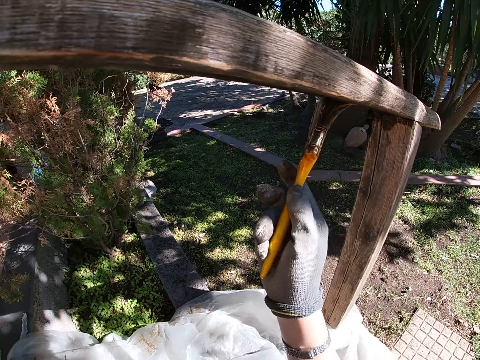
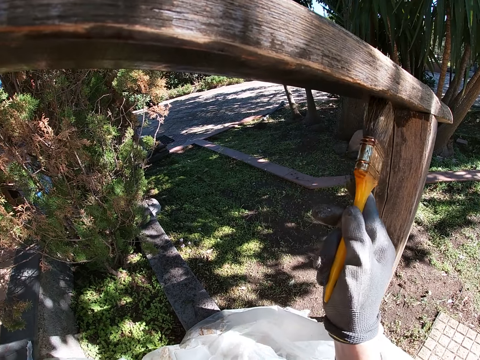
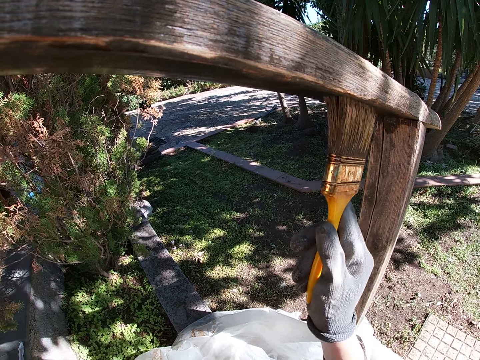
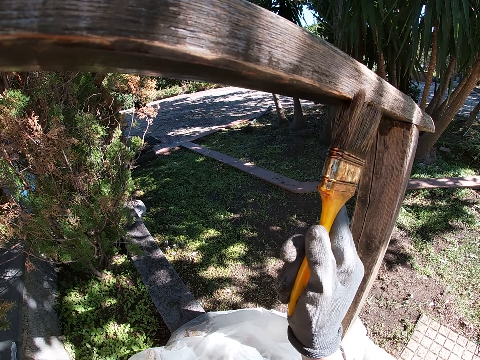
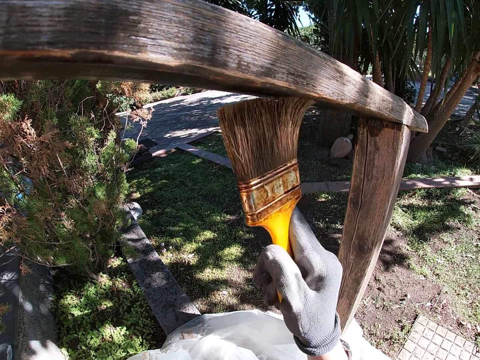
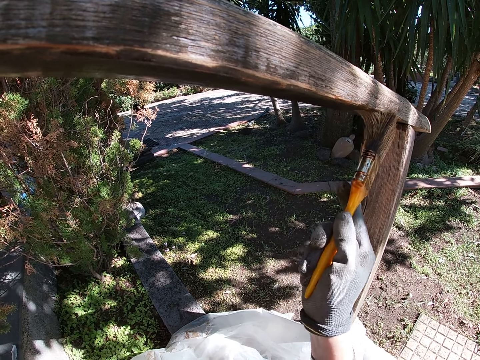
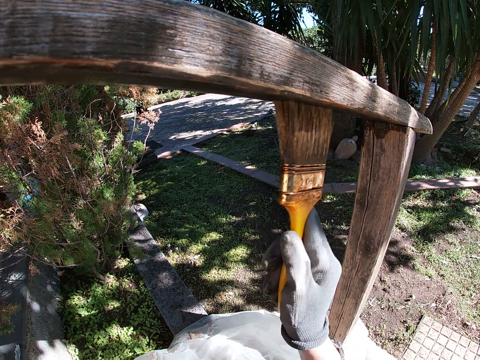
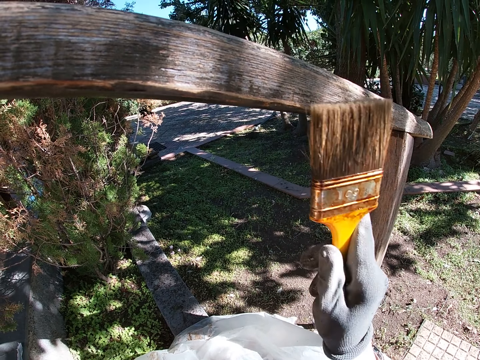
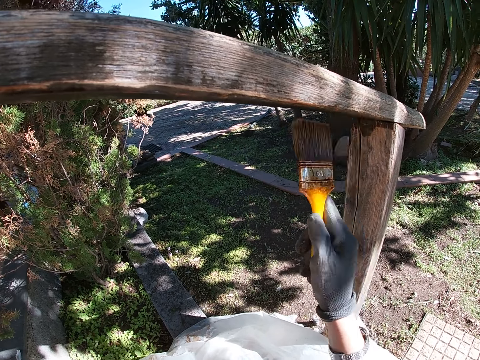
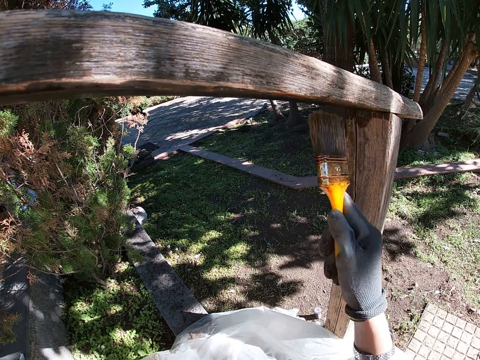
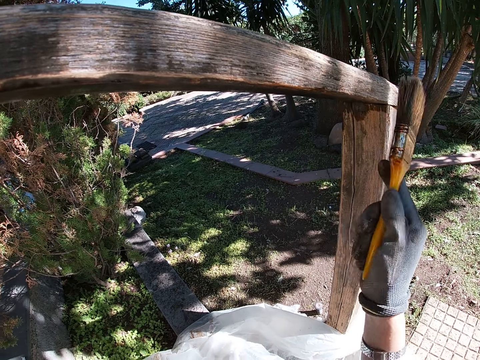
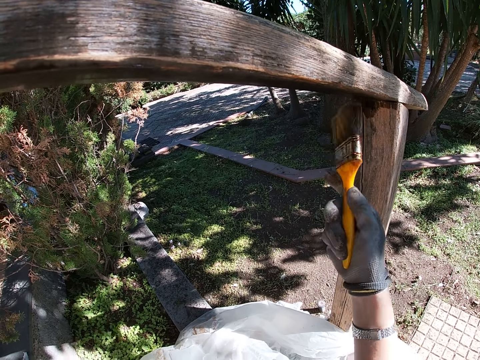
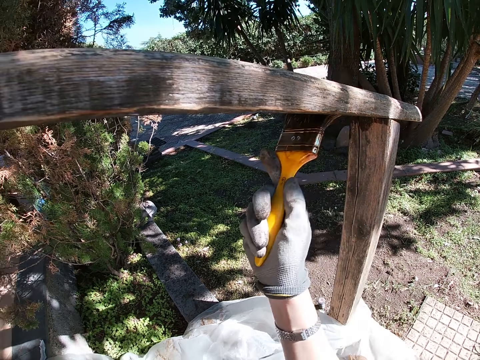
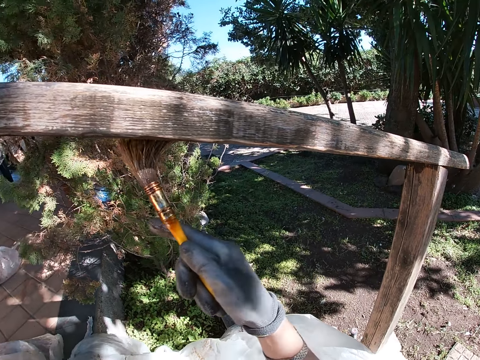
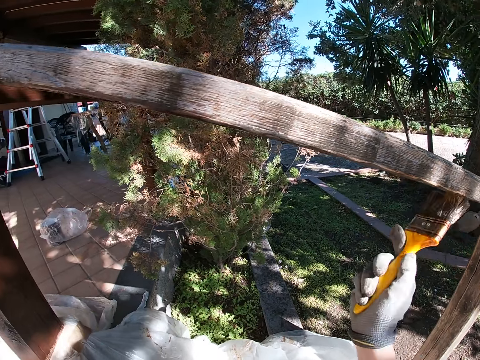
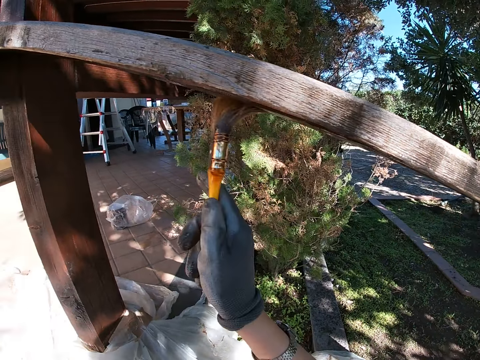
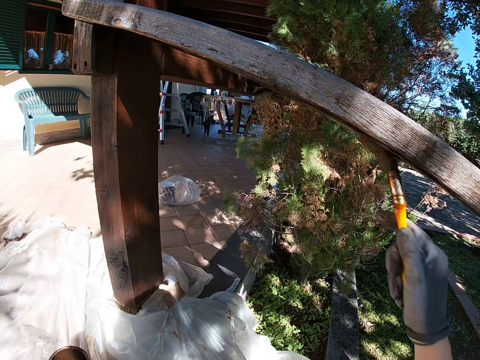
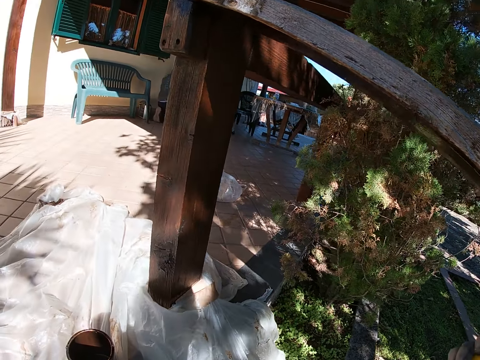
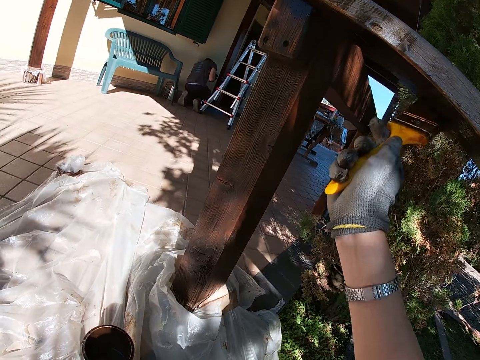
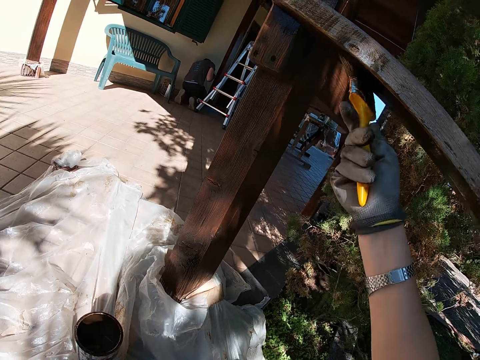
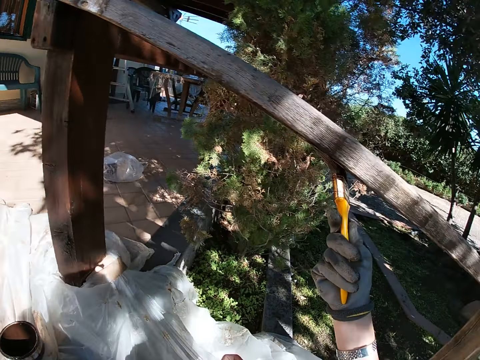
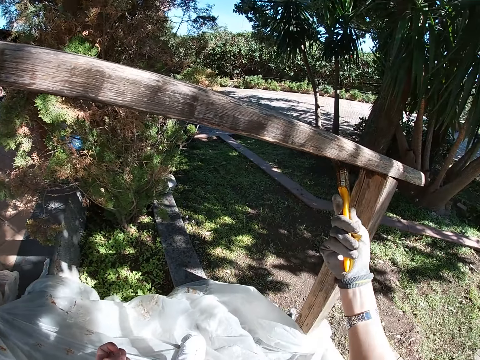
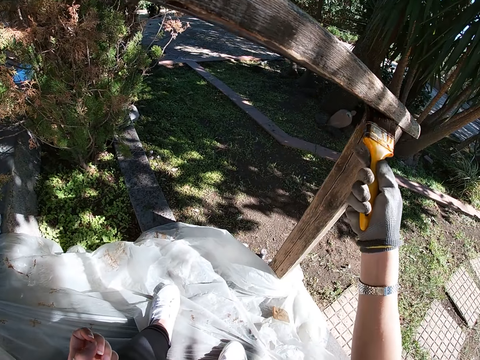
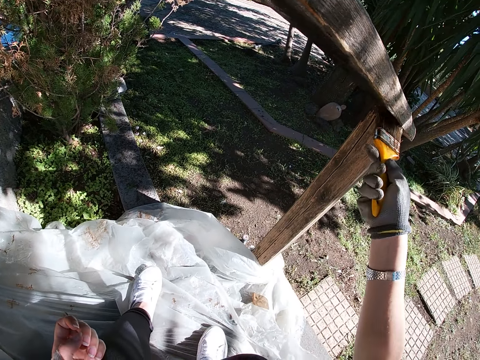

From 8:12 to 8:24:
Another man bends. The man paints the lower part of the door frame.

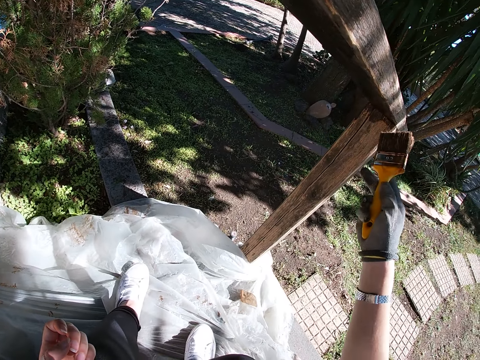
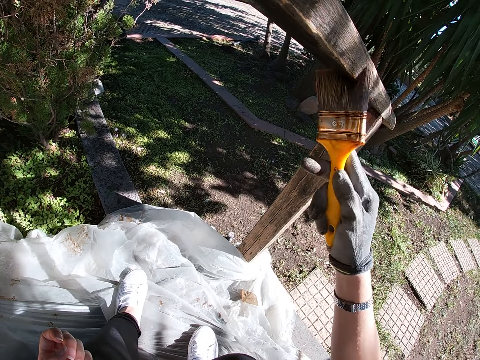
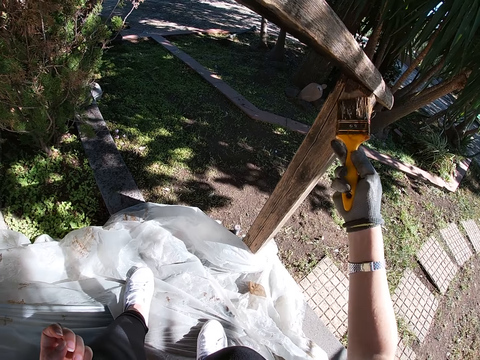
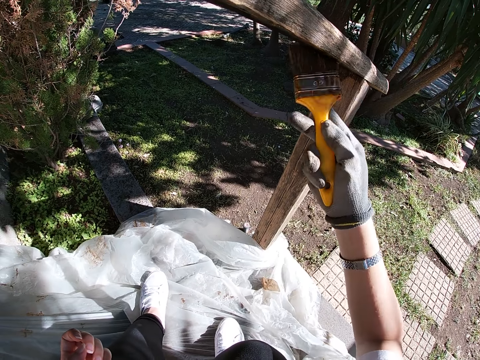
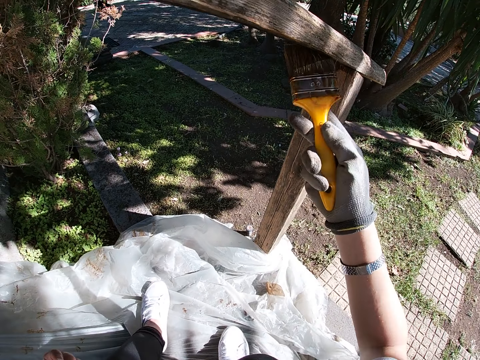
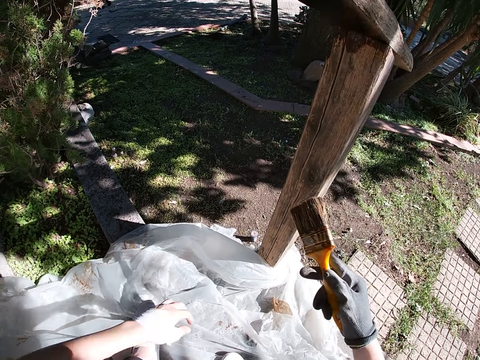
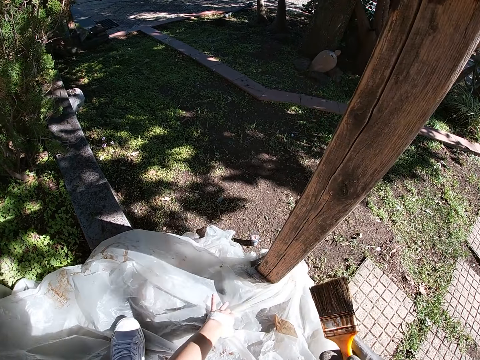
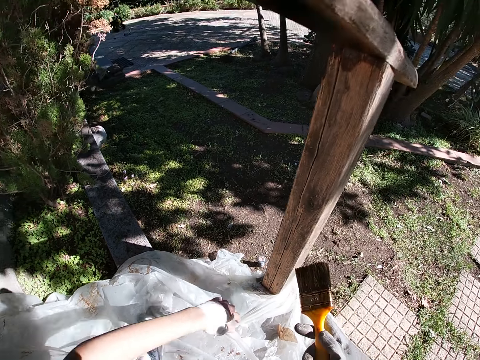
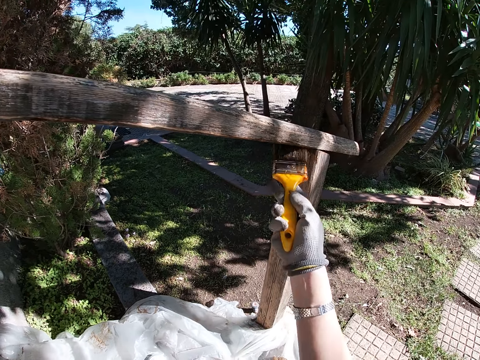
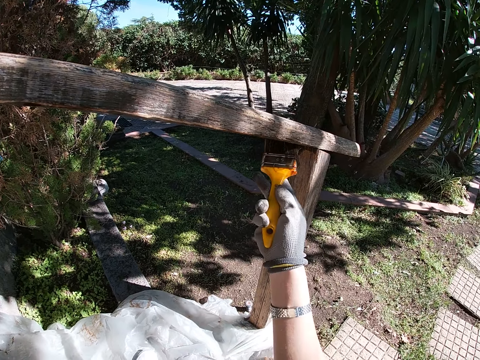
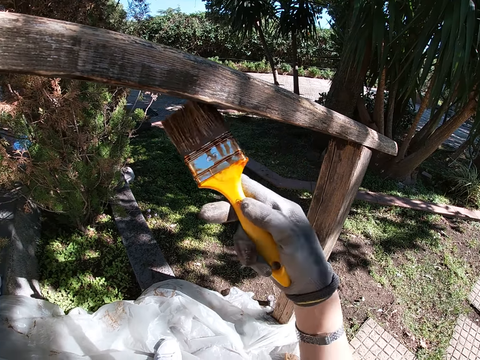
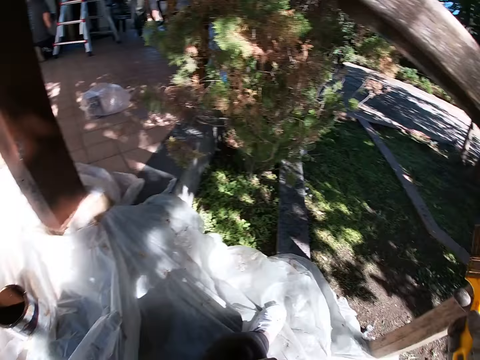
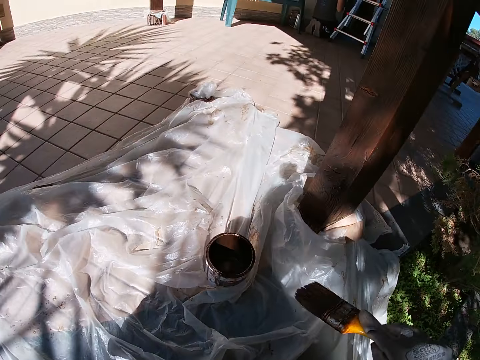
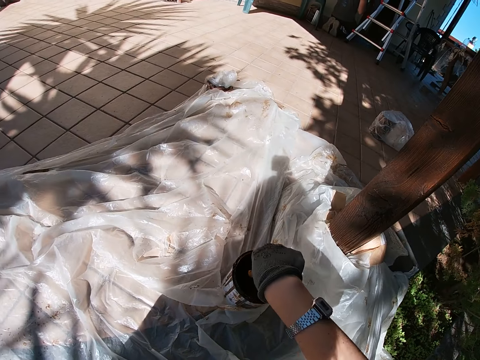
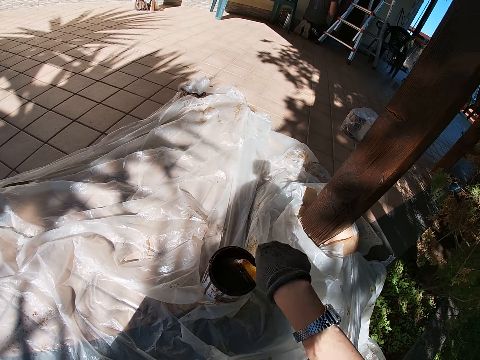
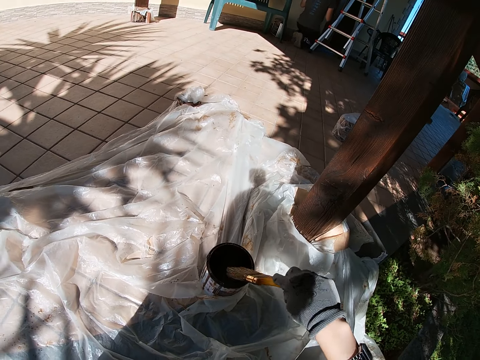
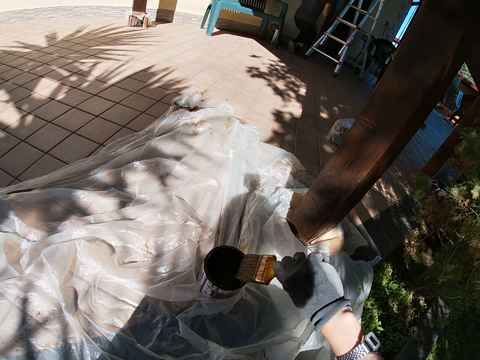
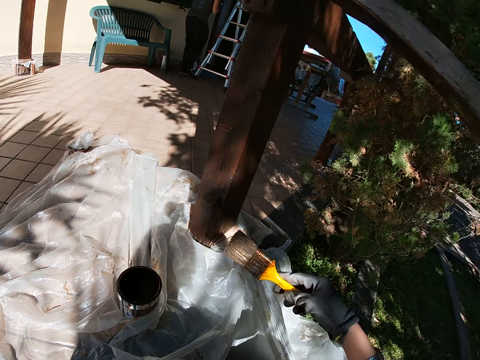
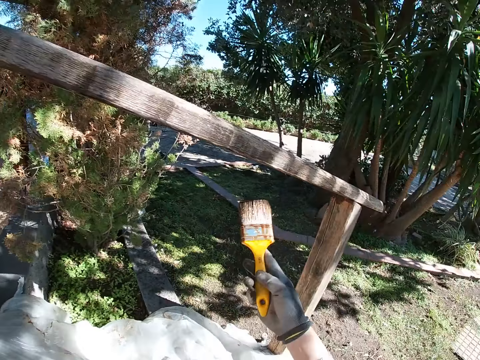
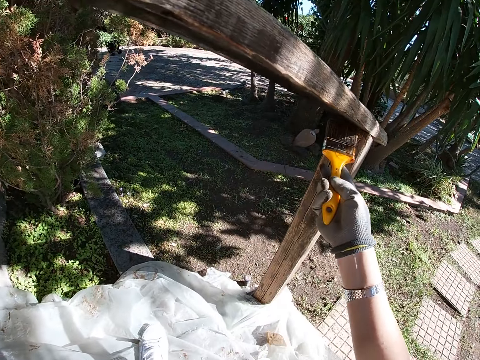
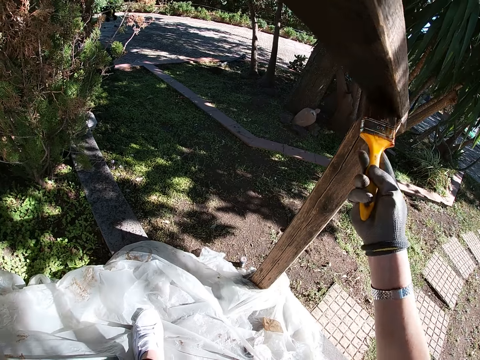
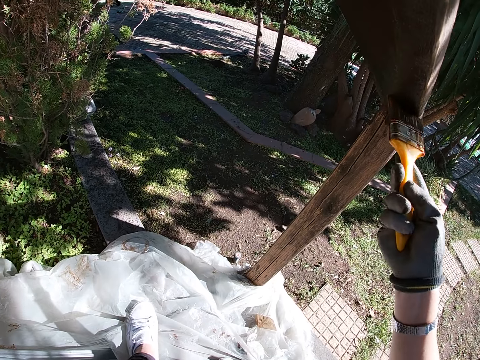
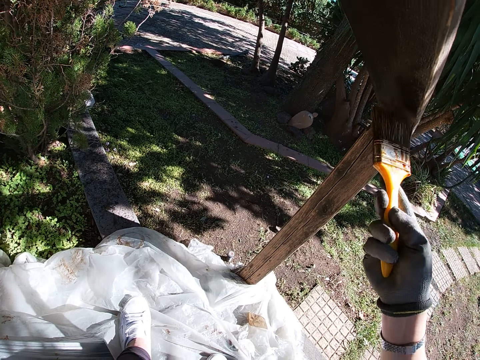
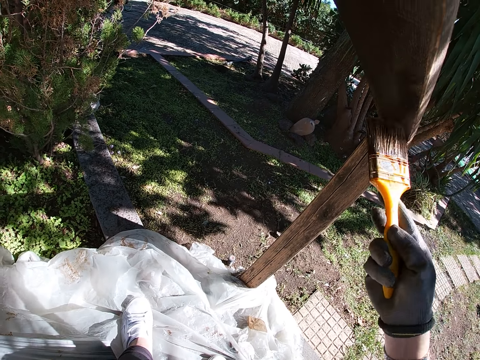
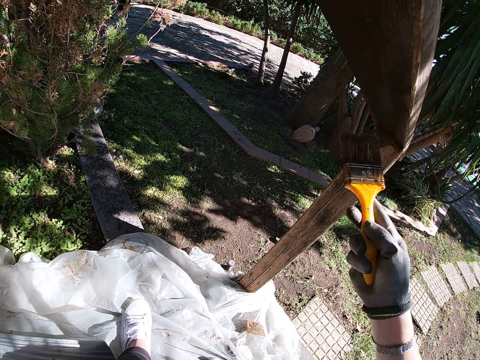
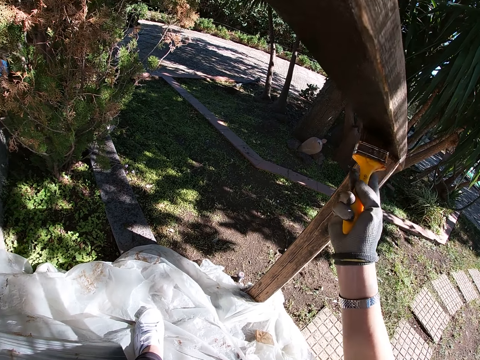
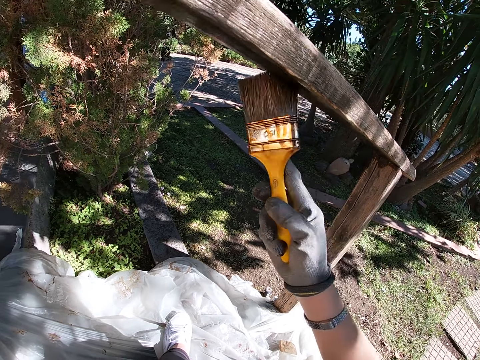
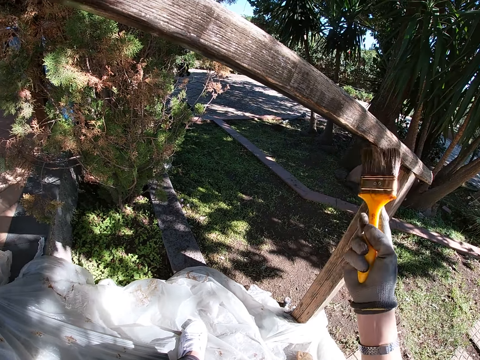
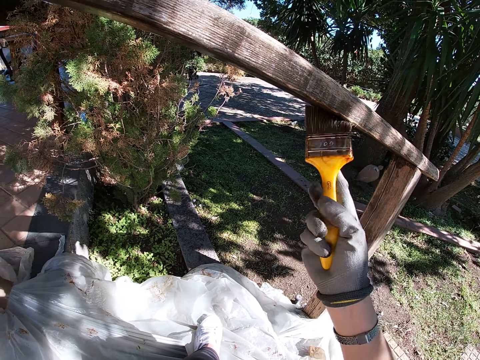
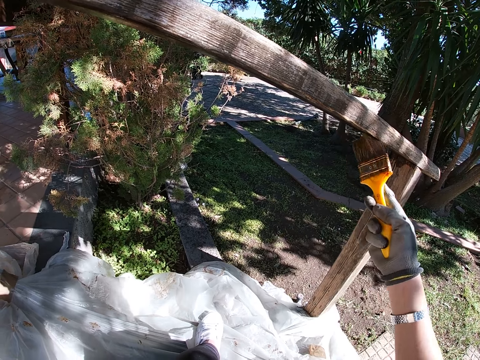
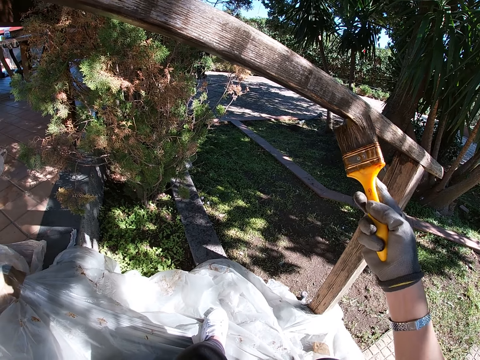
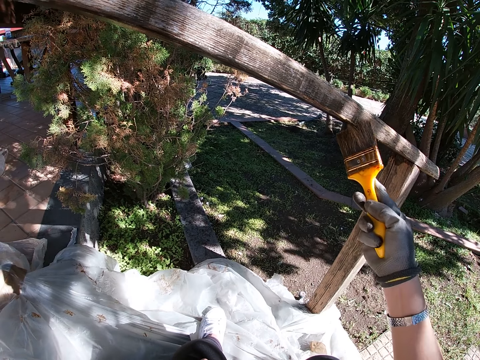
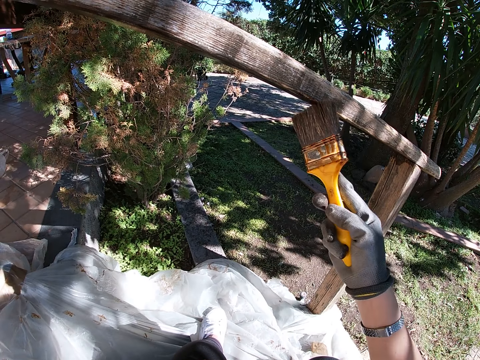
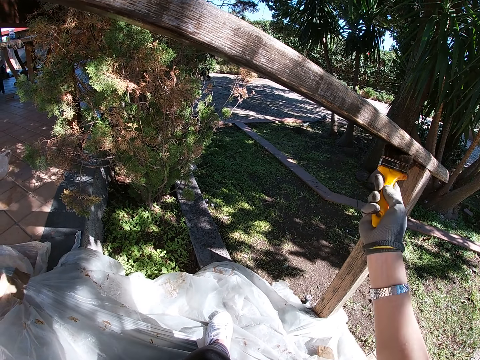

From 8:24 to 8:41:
The camera wearer lowers their hand. They move their other hand forward. They hold the paper with their hand. They touch the tarpaulin with their left hand. They pull the paper backwards. They let go of the paper. They move their hand towards the wood. They resume painting the wooden rail. They move their hand towards the can of paint. They dip the paint brush in the can of paint. They lift up the paint brush. They wipe the bristles of the brush on the can of paint. They move their hand towards the wood. They paint the wooden rail.
